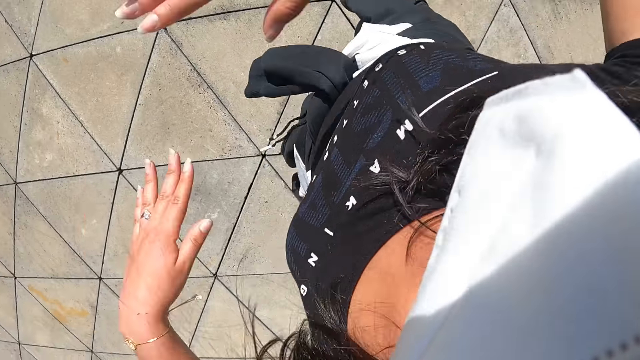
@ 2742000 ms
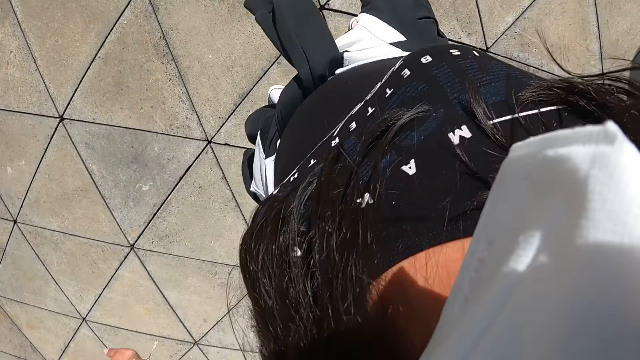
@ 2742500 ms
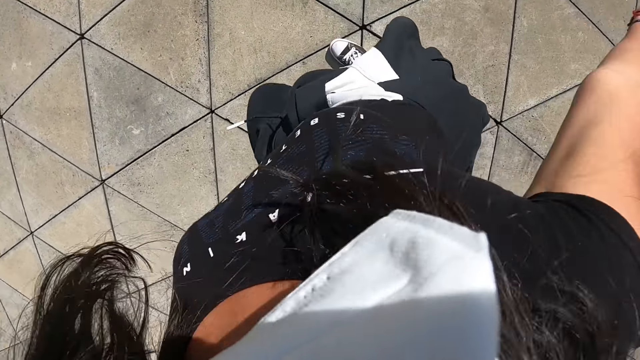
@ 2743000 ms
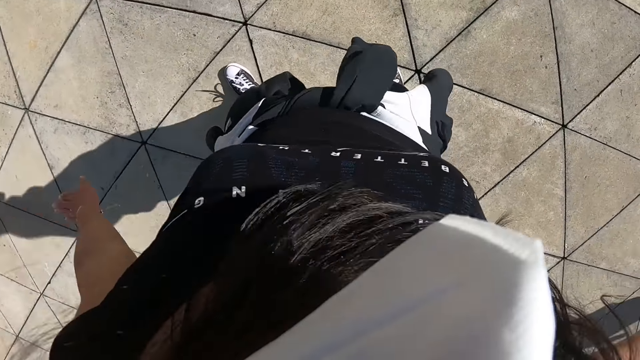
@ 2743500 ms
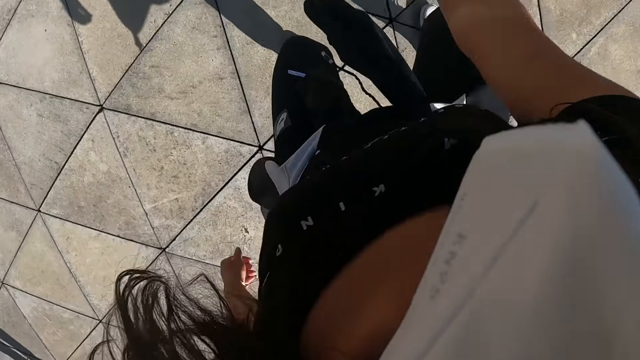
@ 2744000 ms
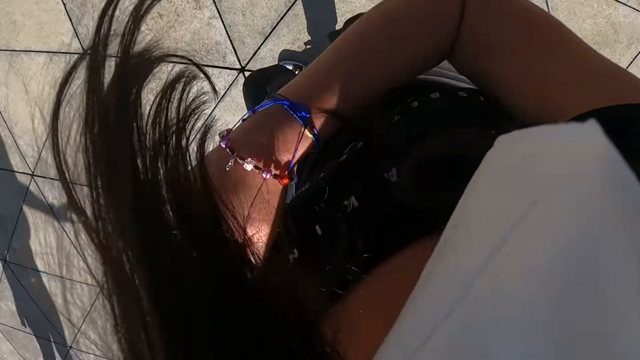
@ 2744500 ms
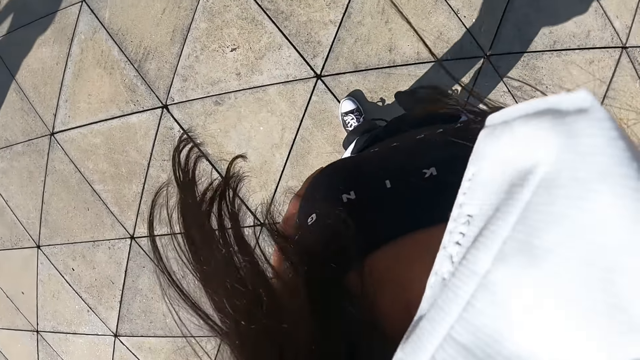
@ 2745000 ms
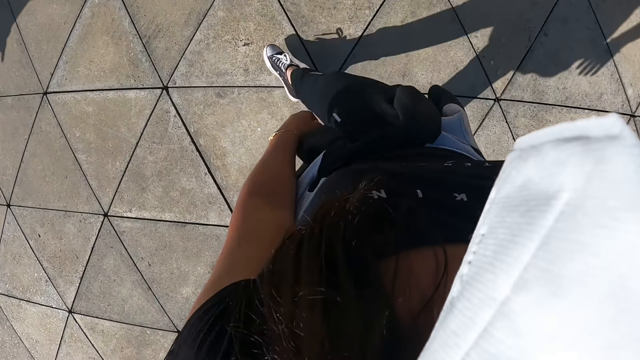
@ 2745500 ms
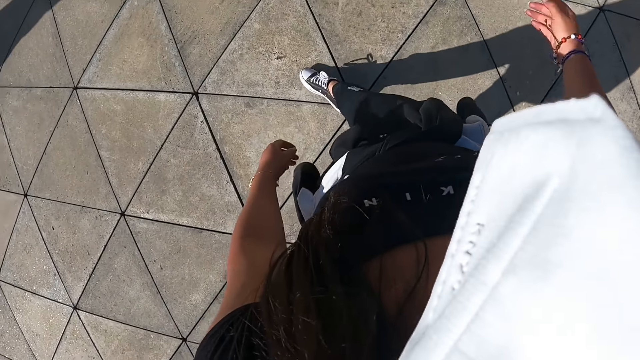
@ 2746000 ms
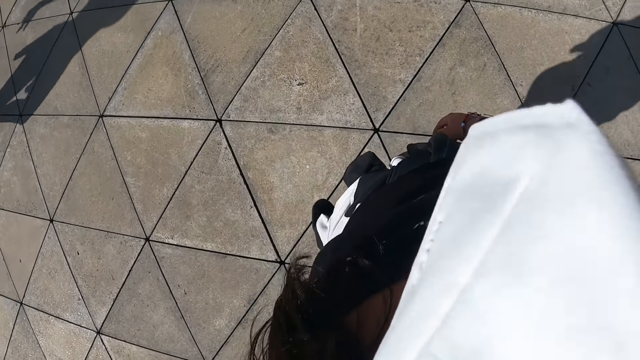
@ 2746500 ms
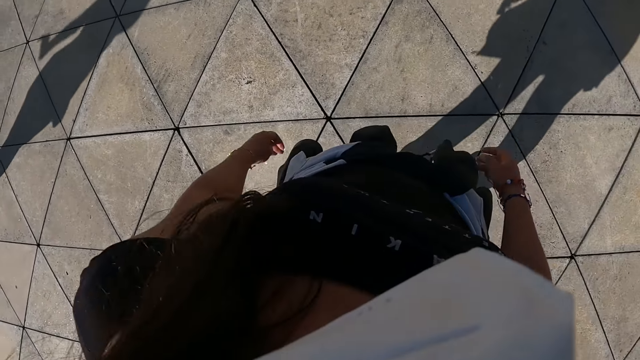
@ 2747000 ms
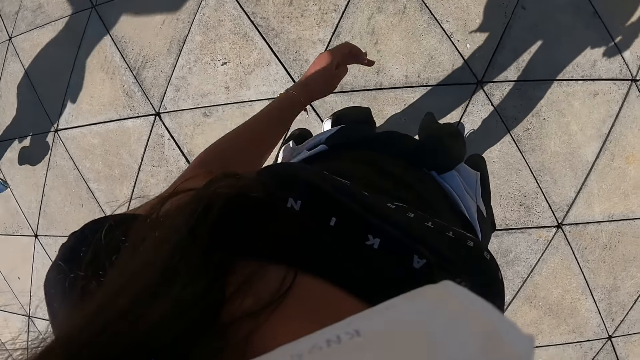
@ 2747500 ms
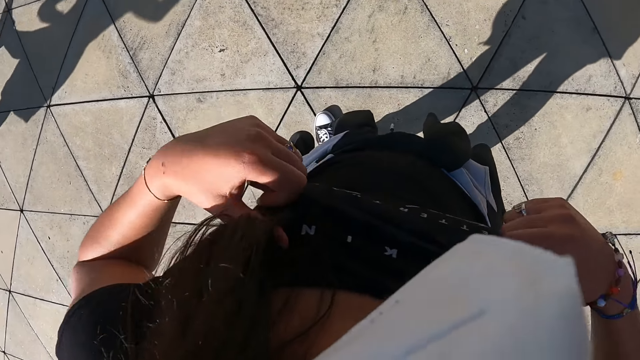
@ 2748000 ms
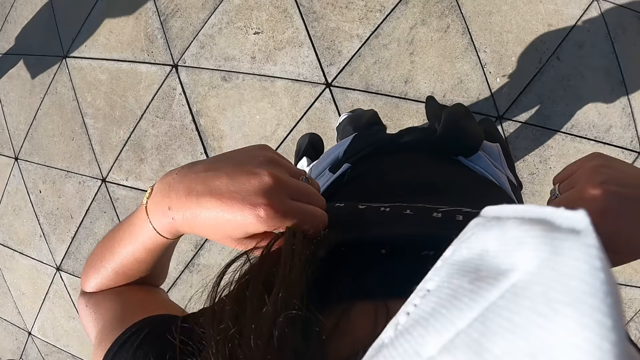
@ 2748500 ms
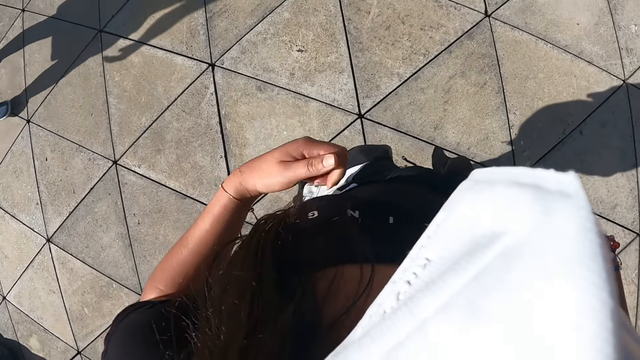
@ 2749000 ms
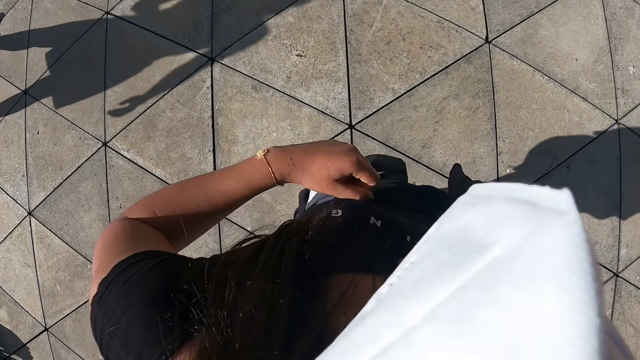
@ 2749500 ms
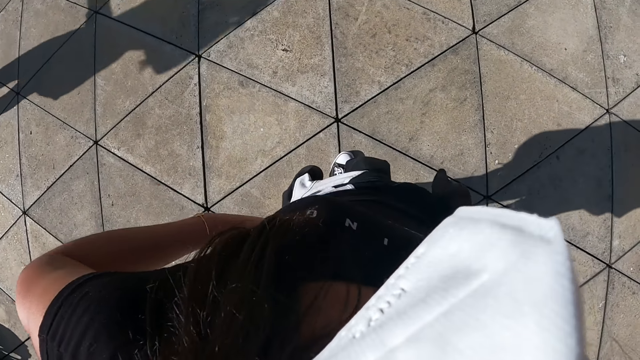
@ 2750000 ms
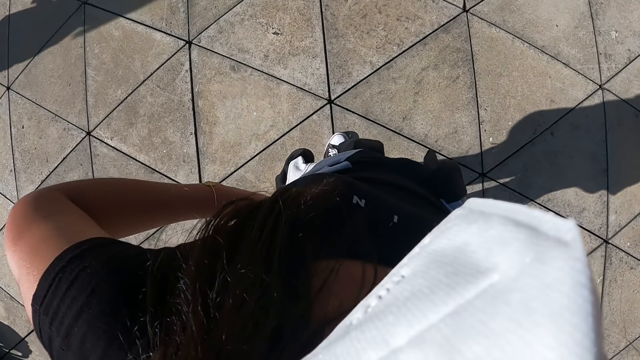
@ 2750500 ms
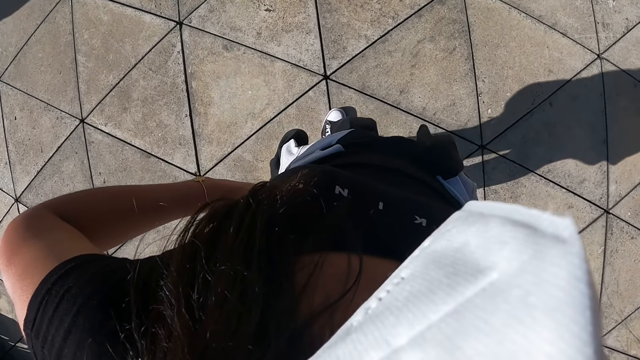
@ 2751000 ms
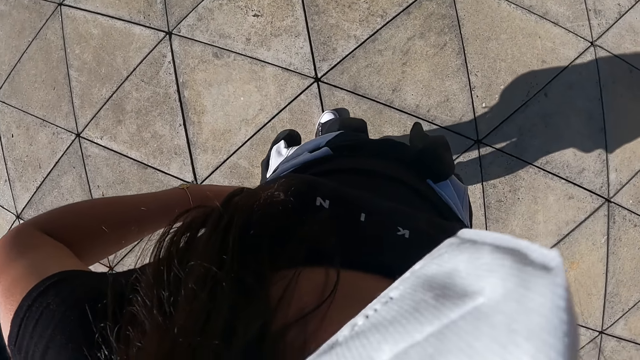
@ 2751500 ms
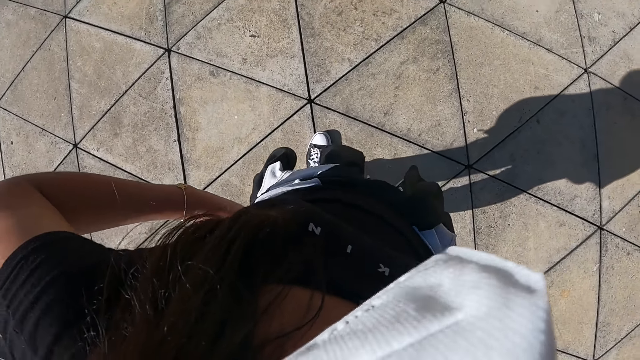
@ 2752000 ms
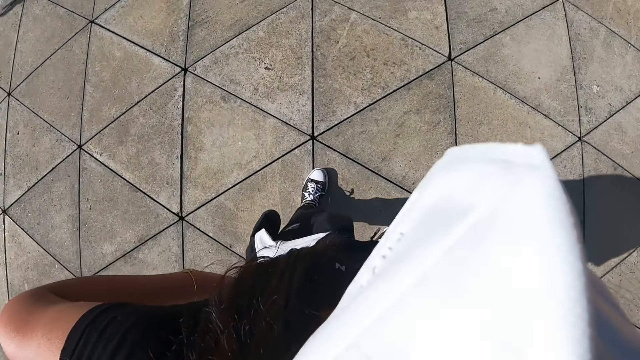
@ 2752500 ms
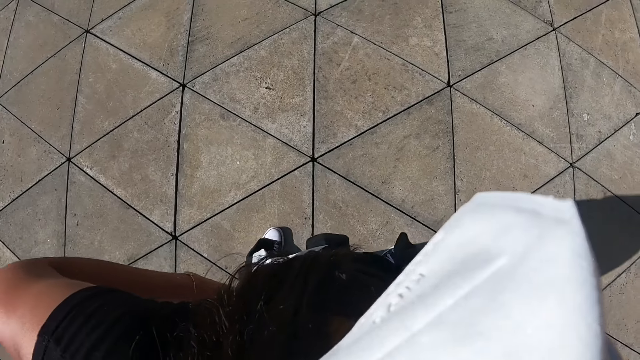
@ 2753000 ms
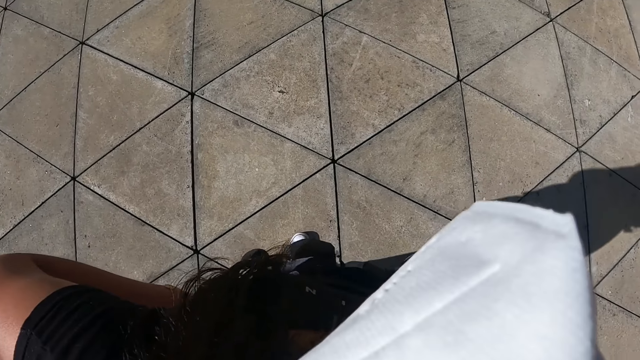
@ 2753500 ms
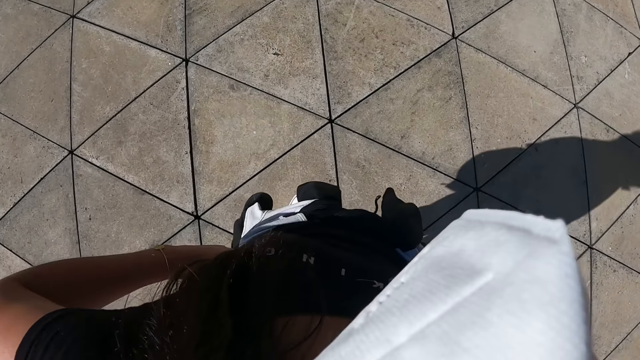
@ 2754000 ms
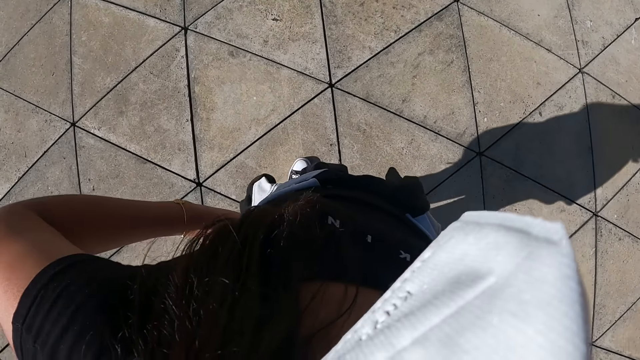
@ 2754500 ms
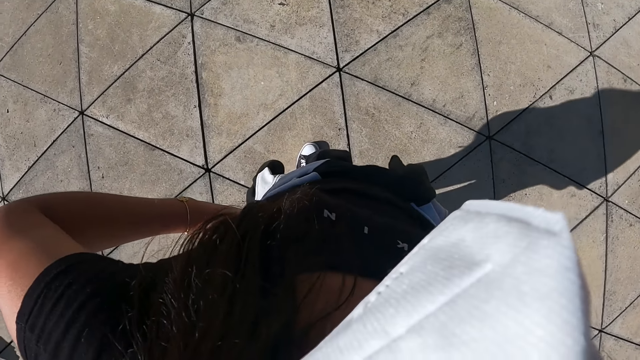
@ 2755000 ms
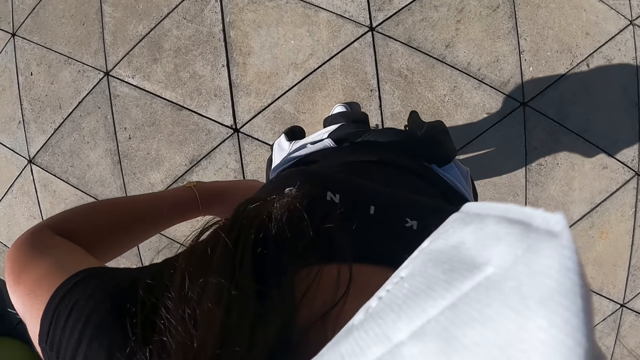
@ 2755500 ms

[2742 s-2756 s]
The camera wearer adjusts her shirt with both hands. She stands.

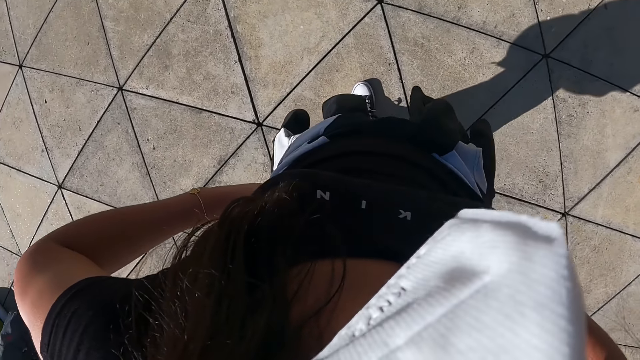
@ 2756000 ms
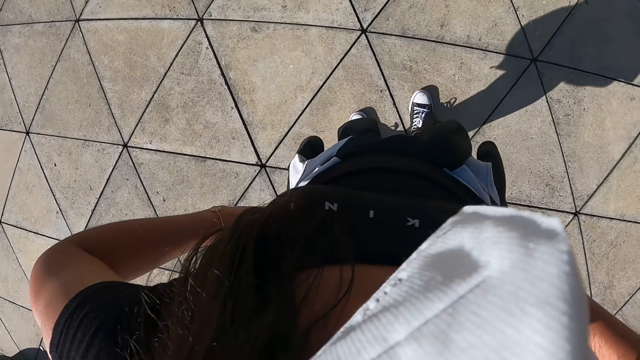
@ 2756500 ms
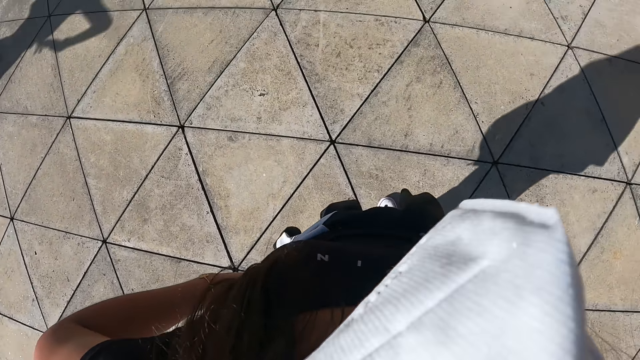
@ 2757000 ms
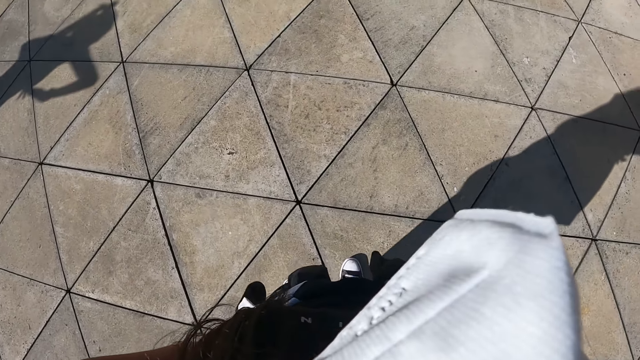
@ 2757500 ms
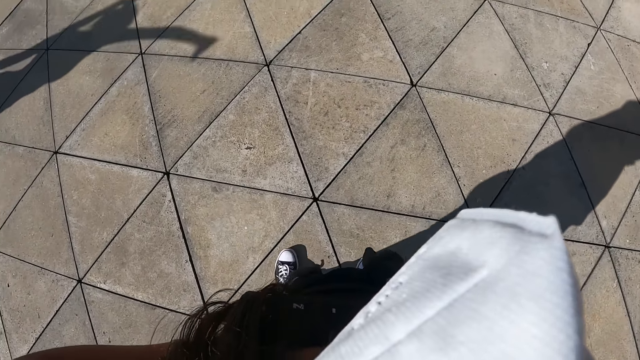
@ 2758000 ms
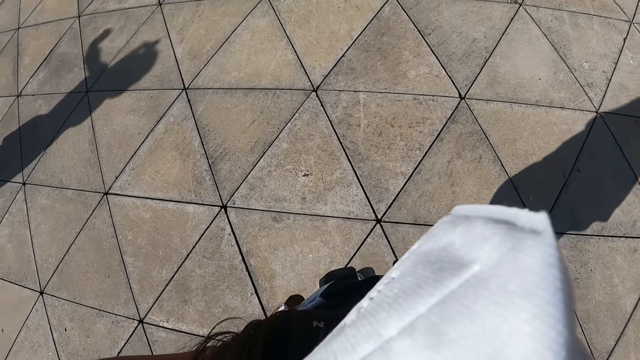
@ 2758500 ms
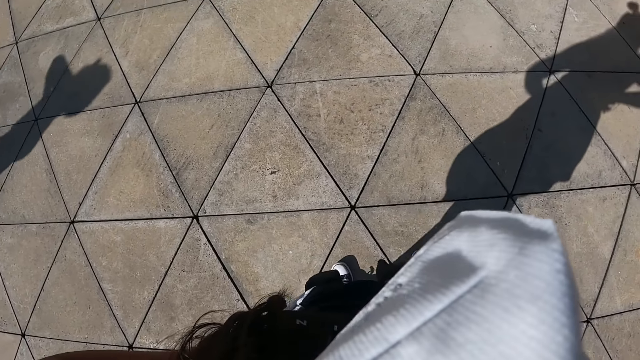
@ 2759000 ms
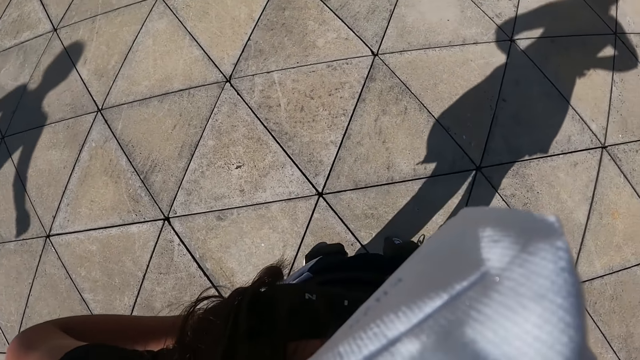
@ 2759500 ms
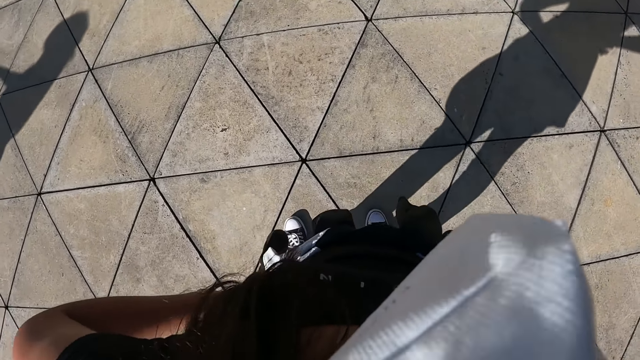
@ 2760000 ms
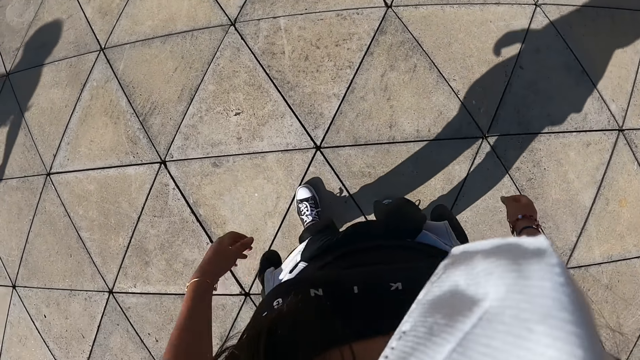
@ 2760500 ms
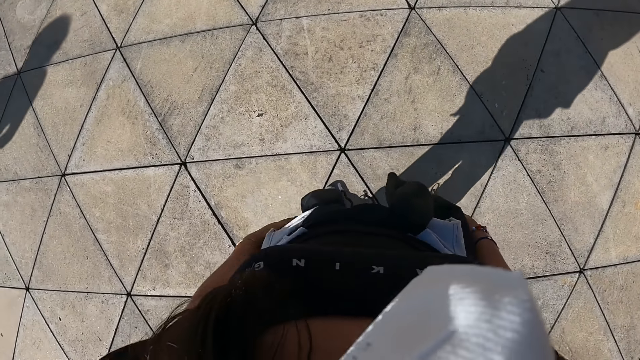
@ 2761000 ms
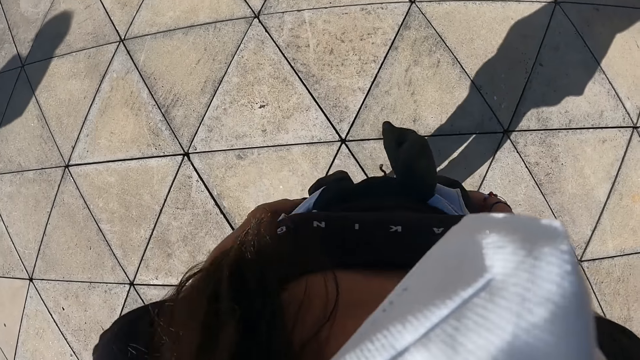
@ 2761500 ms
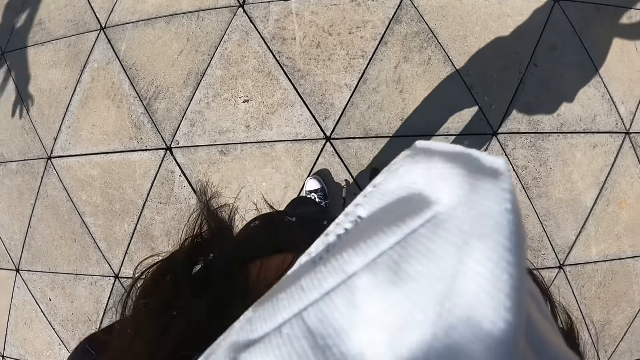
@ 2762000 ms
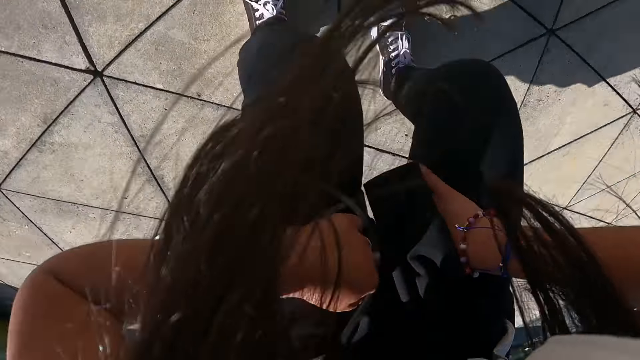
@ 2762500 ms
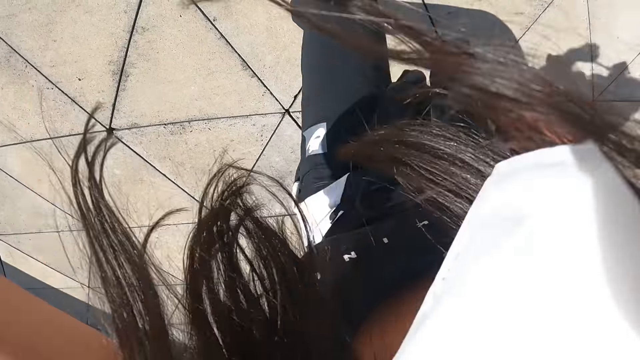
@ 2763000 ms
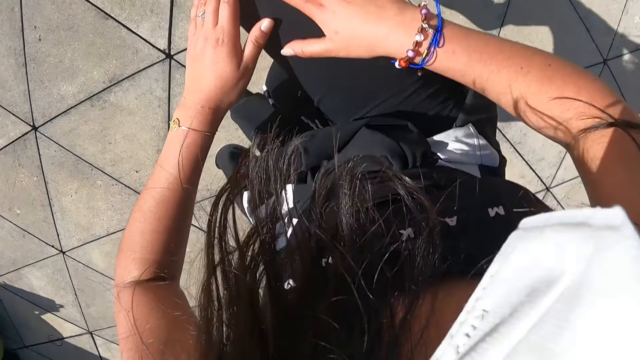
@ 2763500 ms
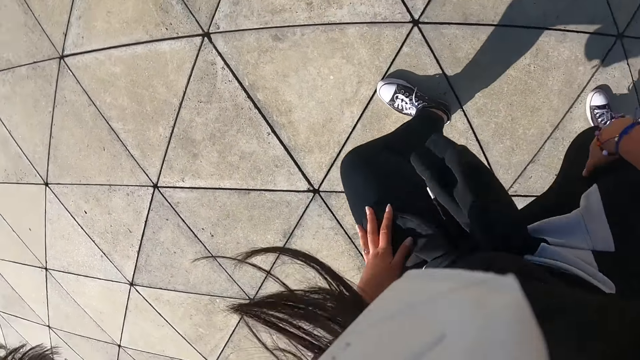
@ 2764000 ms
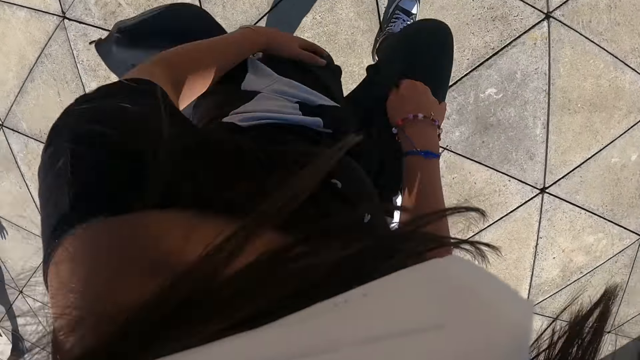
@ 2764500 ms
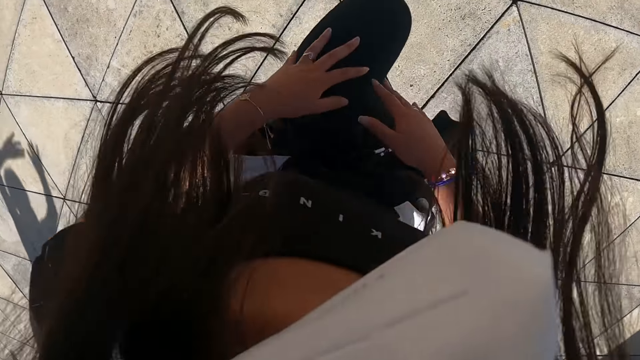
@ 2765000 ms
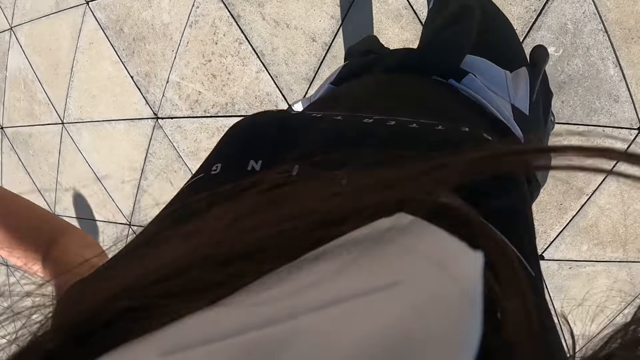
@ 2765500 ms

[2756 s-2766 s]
The camera wearer practices some dance moves.
